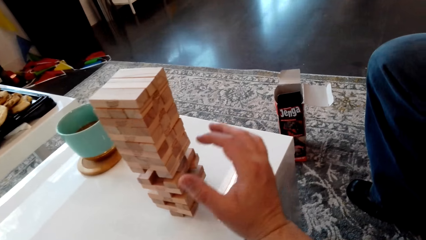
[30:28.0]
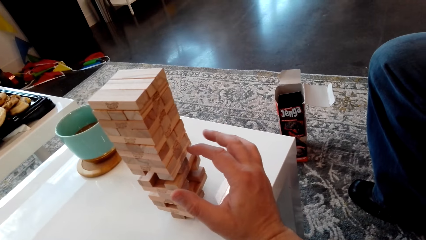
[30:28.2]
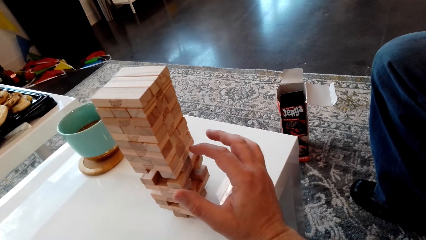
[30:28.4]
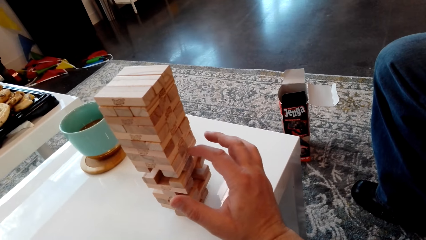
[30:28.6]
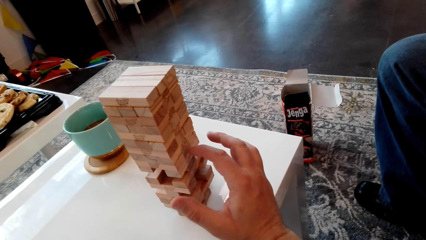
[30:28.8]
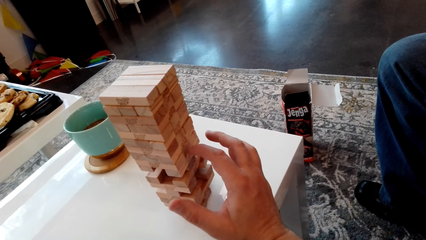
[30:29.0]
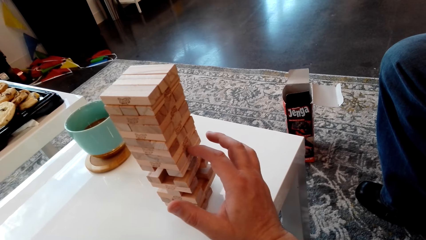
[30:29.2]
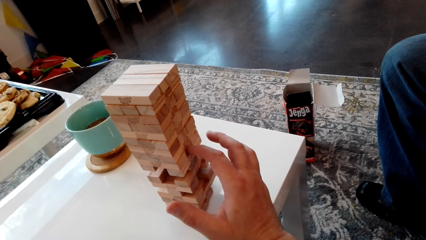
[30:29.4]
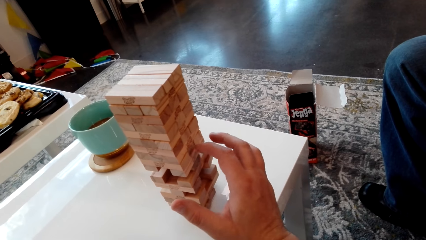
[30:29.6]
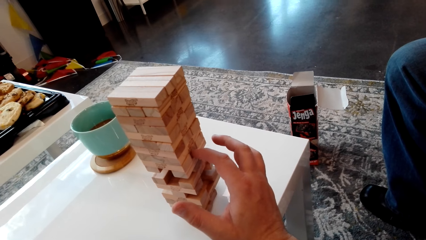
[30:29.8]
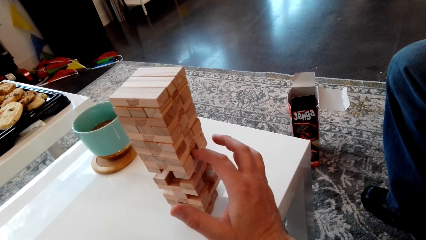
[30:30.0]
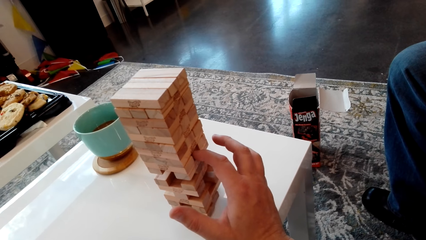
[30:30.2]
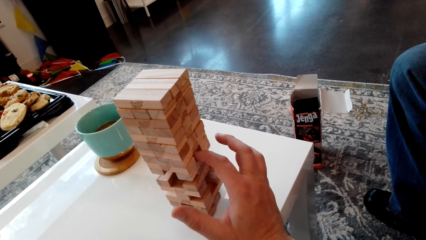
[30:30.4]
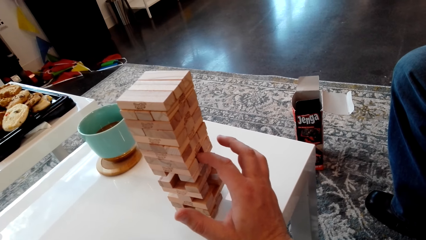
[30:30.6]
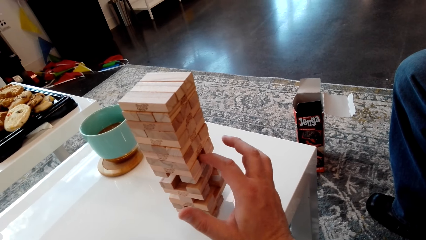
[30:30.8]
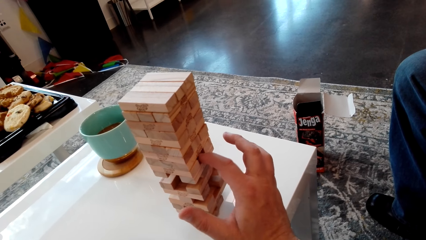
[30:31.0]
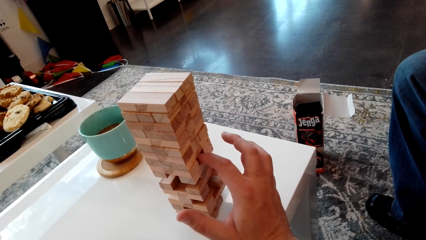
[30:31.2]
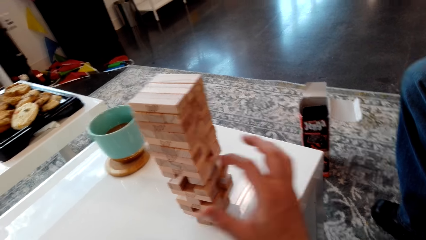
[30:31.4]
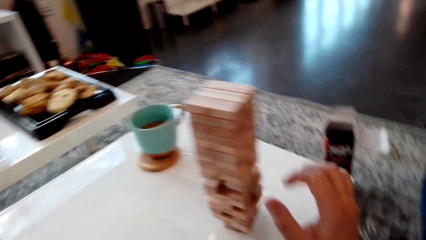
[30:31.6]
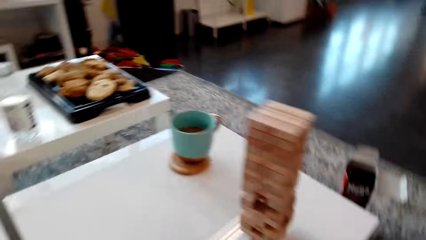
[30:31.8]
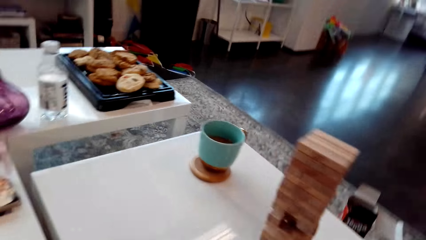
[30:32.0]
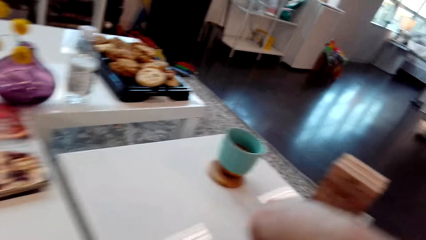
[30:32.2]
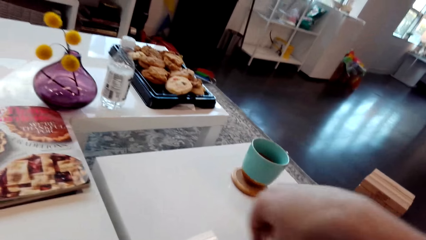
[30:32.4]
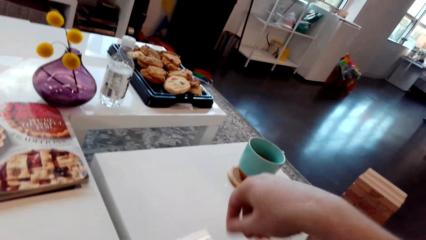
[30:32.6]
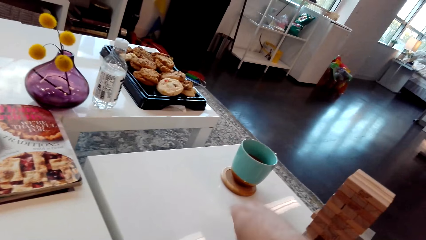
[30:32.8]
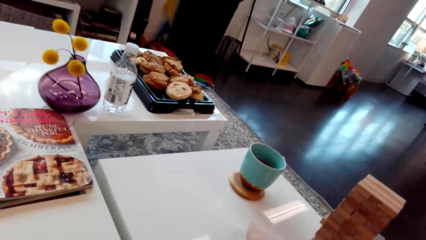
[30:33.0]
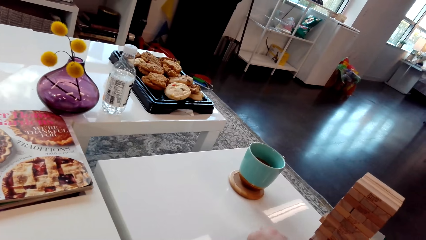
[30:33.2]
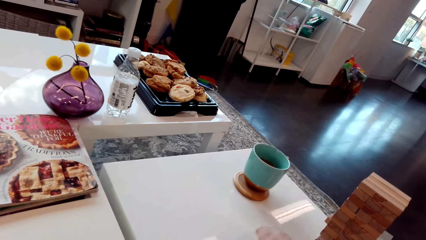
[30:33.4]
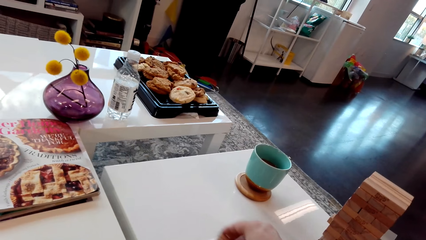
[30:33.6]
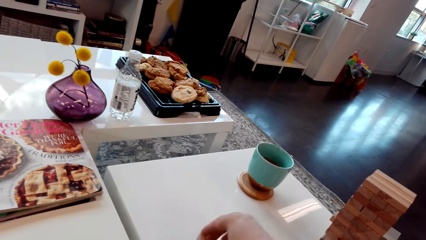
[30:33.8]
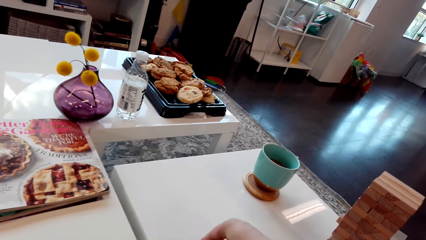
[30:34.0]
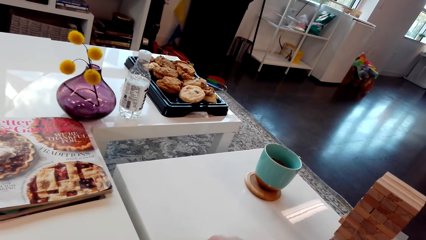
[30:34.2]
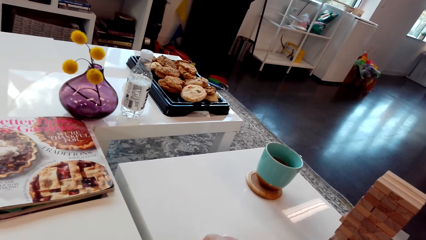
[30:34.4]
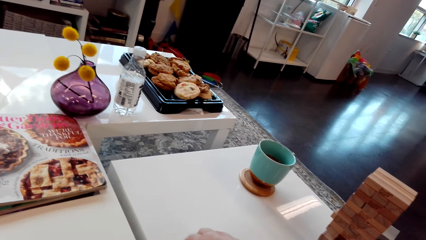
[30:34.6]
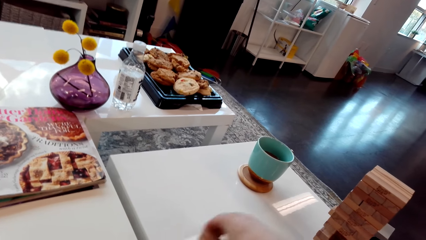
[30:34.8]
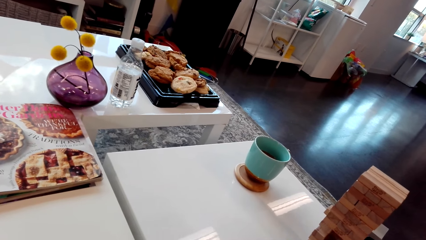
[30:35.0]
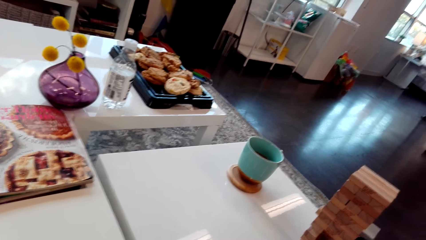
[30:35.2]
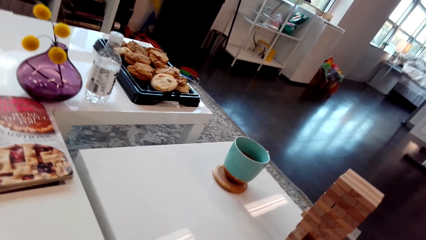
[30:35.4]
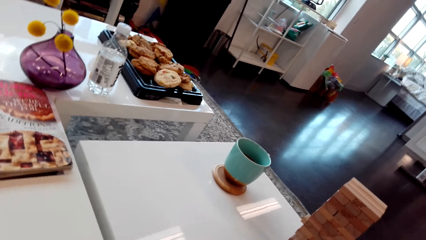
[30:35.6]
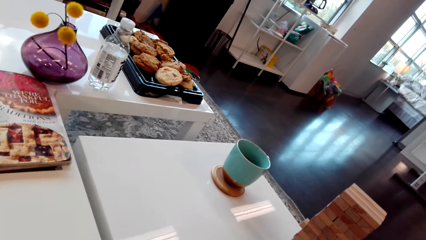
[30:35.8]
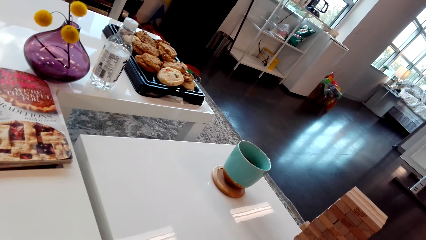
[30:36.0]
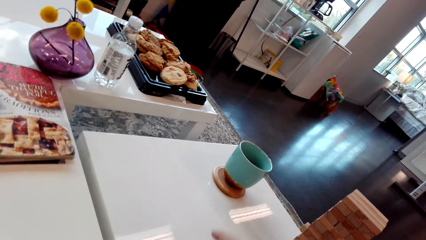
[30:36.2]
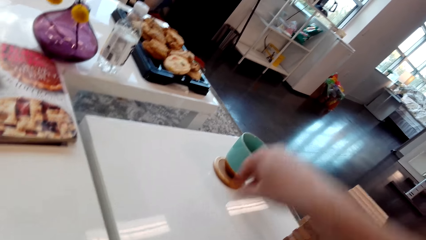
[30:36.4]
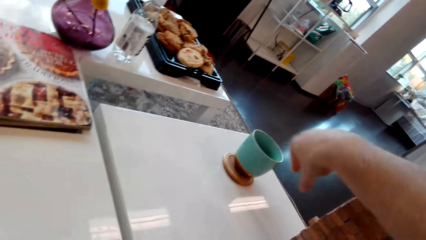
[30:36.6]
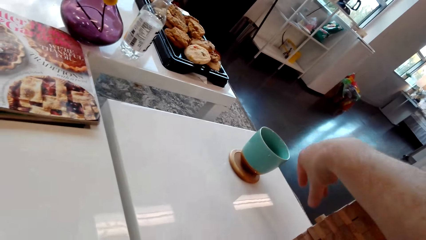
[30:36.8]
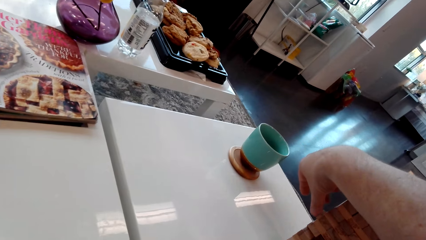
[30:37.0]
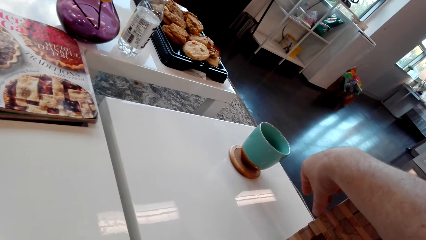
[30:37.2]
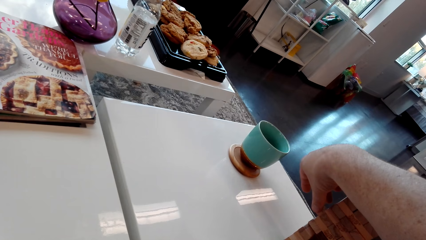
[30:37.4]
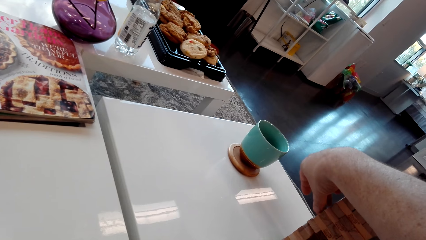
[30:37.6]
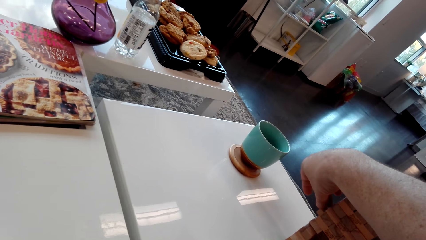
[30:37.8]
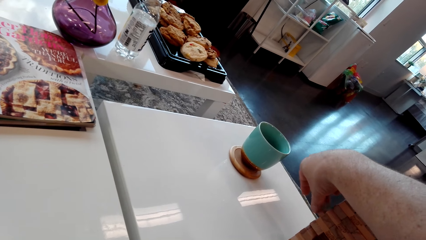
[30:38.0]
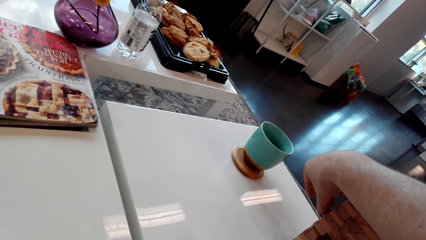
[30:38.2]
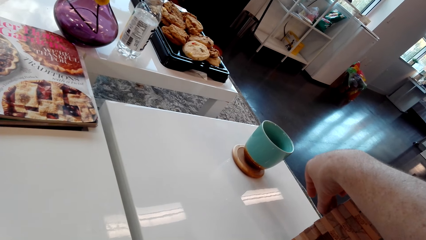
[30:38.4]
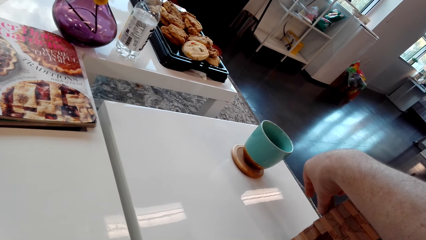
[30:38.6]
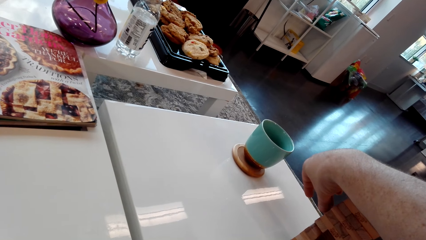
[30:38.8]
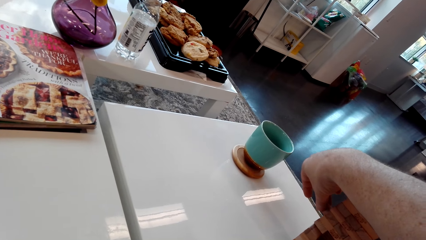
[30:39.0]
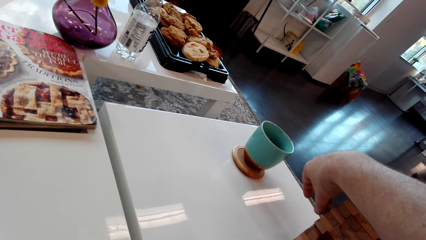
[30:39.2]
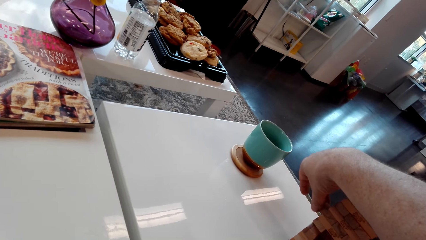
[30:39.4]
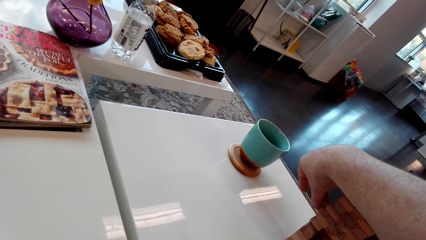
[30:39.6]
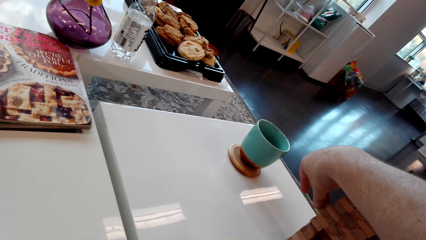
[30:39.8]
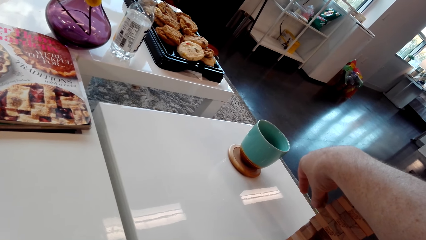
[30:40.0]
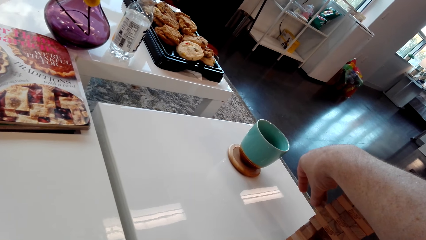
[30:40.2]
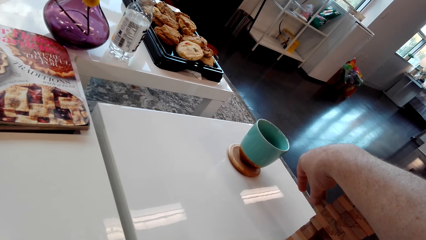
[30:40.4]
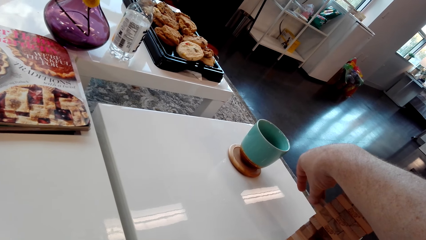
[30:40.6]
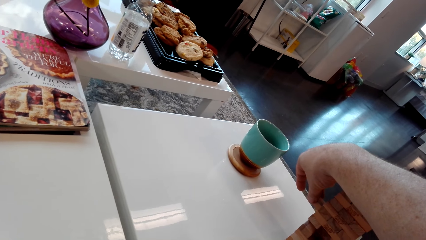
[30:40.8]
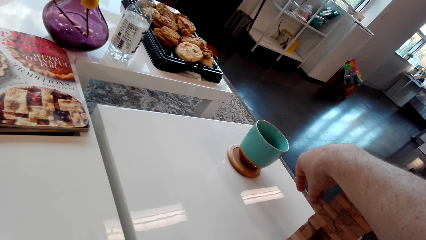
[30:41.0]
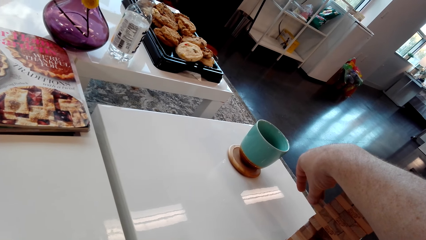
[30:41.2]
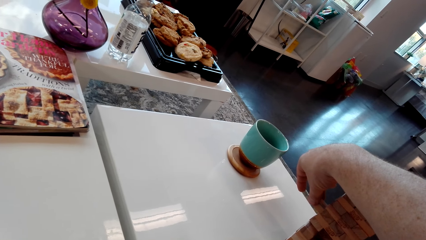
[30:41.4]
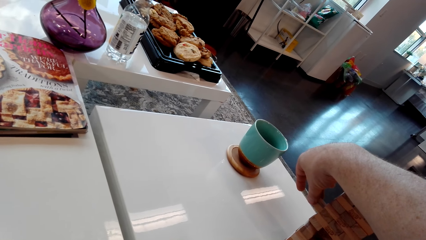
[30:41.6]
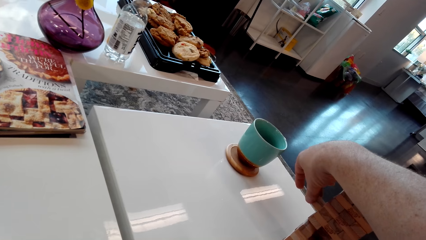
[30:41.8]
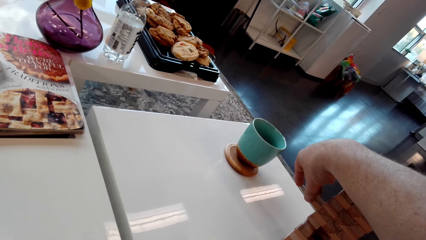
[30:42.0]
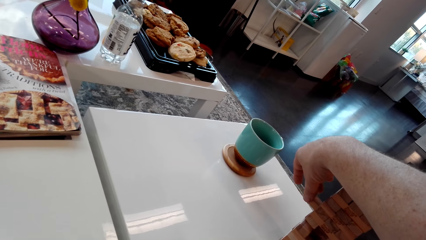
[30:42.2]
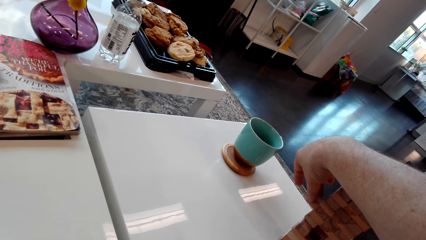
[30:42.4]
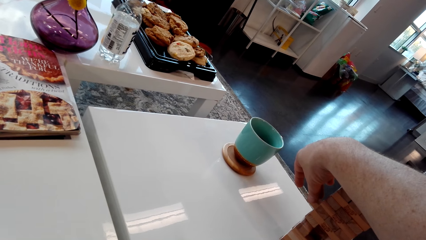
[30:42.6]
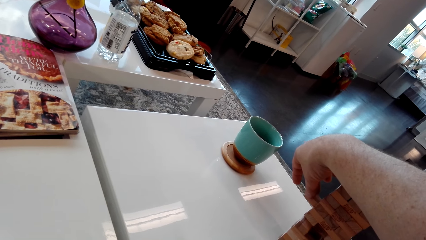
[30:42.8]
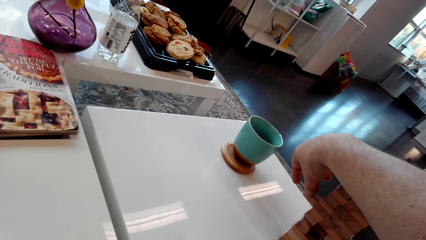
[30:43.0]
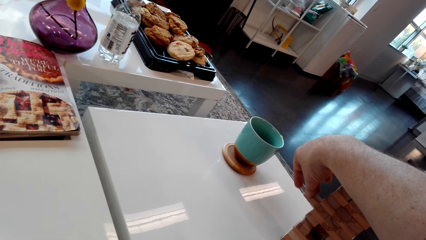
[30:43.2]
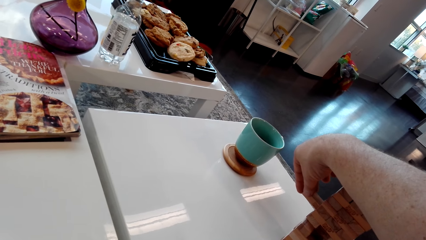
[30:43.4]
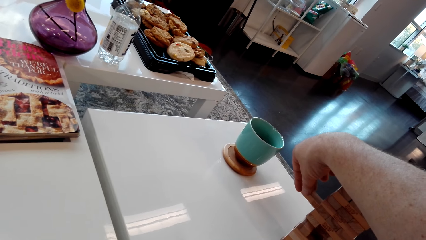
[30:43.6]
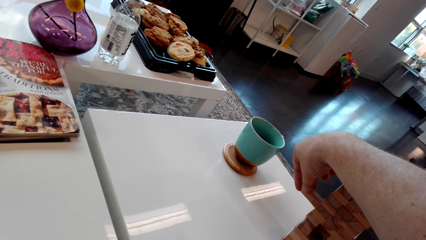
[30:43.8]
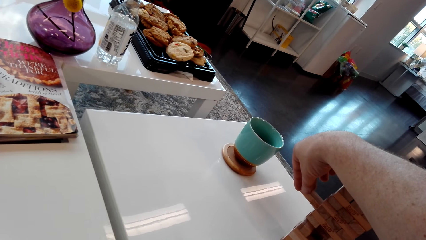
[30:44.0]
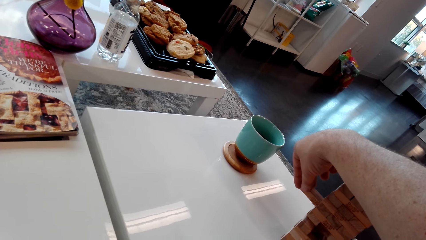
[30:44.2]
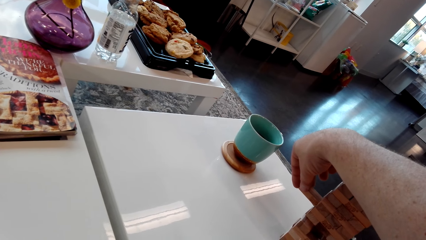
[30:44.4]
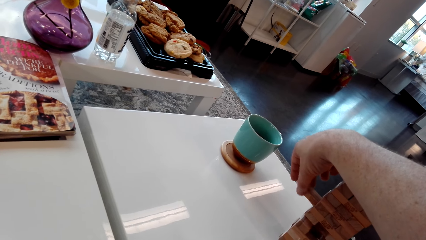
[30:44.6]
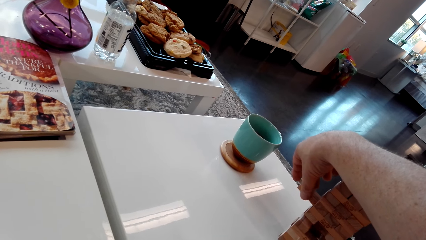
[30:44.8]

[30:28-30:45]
The camera wearer removes a piece of wood from the stack of blocks of wood. They put the piece of wood aside on the table. They remove a piece of wood from the stack of blocks of wood.
